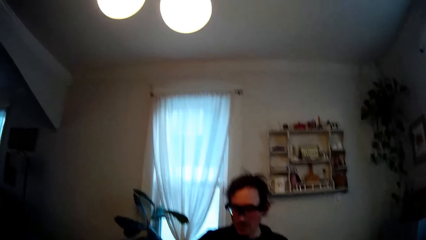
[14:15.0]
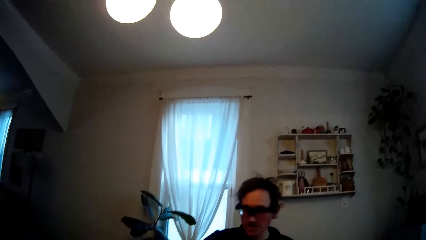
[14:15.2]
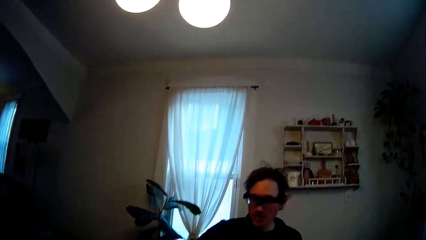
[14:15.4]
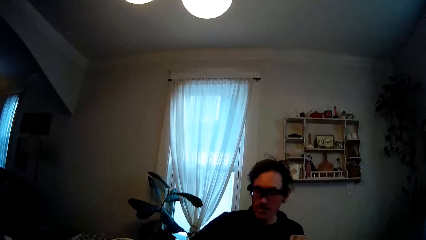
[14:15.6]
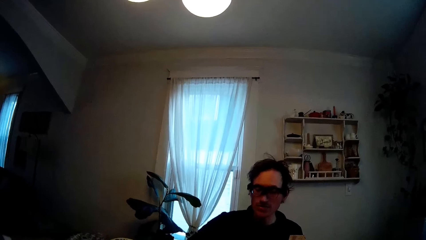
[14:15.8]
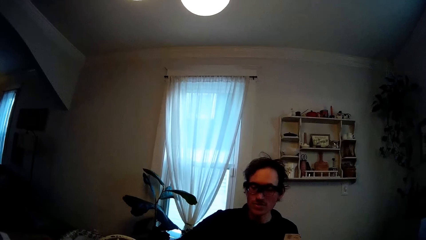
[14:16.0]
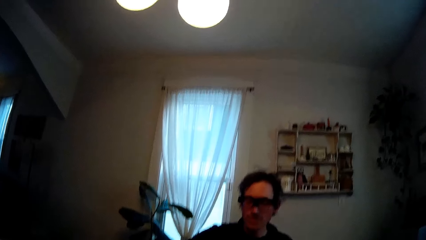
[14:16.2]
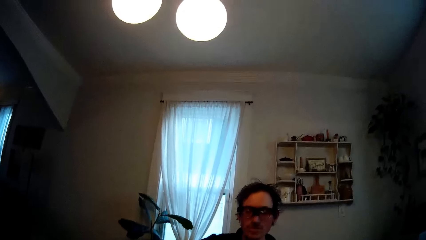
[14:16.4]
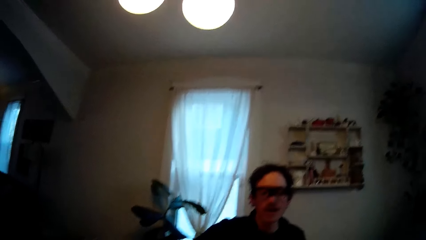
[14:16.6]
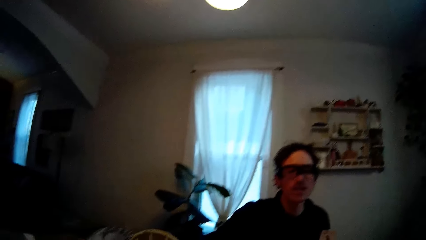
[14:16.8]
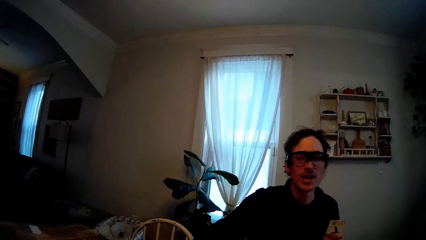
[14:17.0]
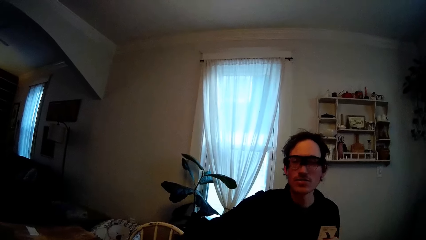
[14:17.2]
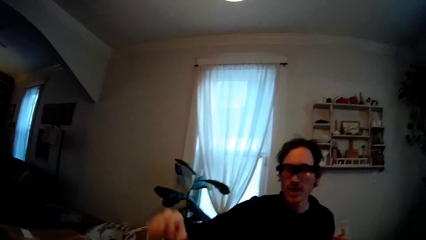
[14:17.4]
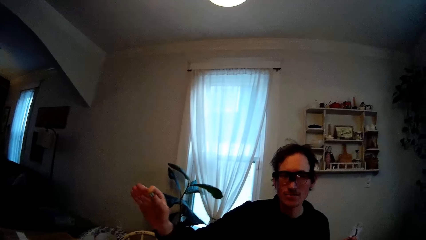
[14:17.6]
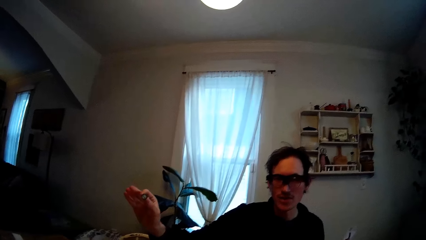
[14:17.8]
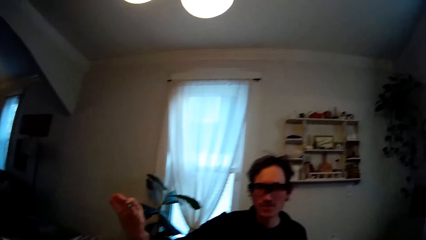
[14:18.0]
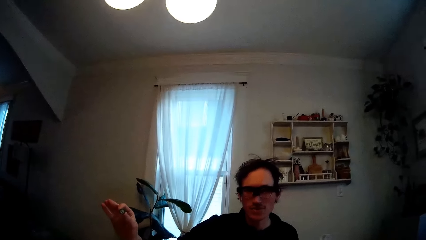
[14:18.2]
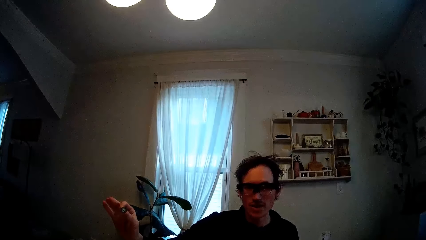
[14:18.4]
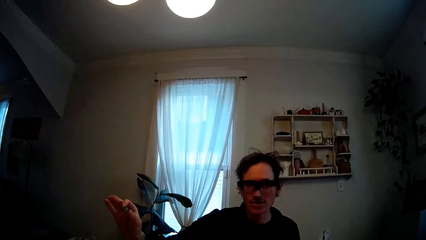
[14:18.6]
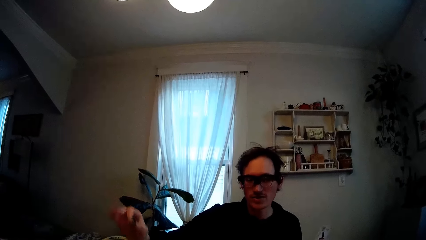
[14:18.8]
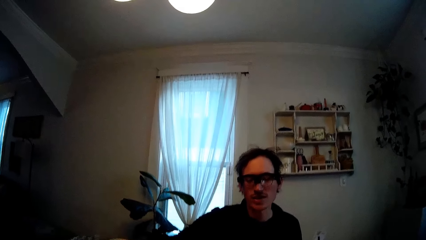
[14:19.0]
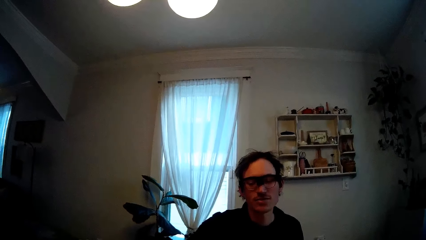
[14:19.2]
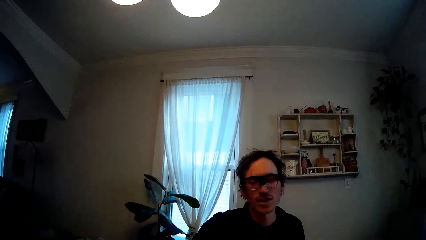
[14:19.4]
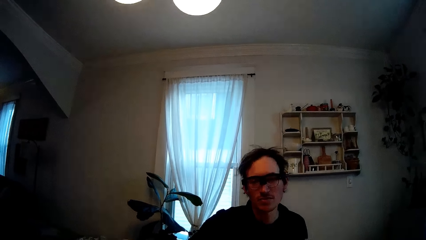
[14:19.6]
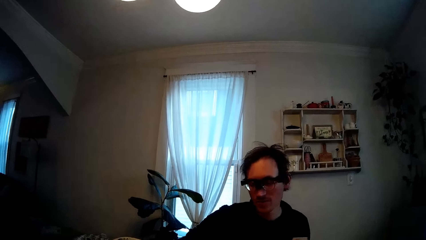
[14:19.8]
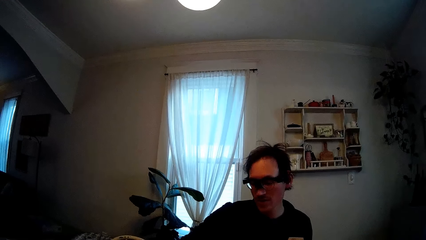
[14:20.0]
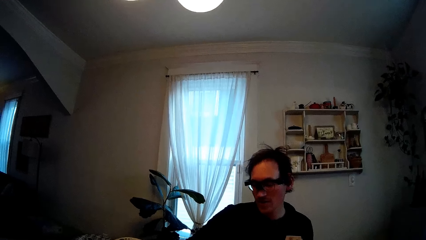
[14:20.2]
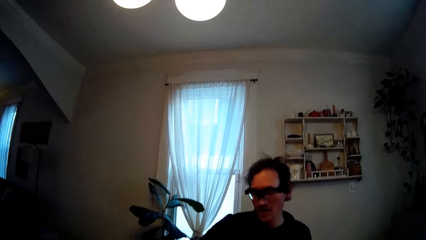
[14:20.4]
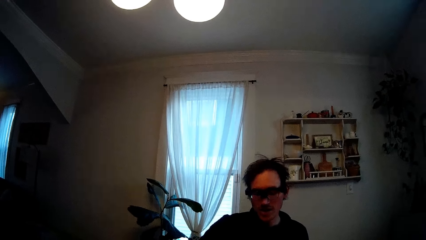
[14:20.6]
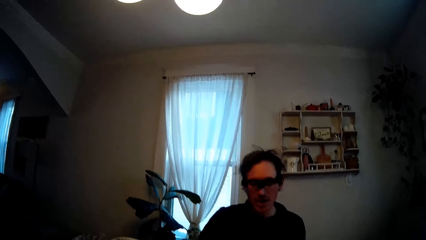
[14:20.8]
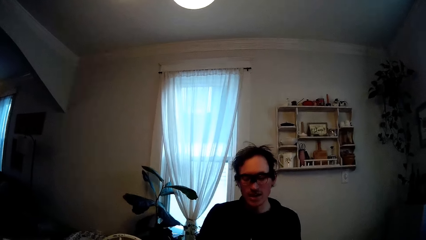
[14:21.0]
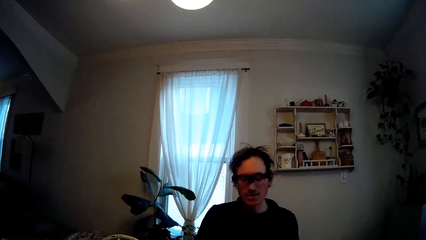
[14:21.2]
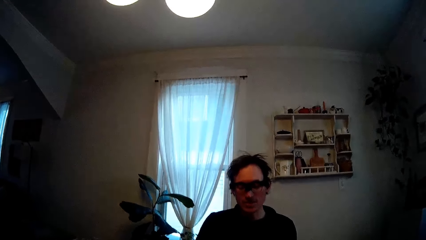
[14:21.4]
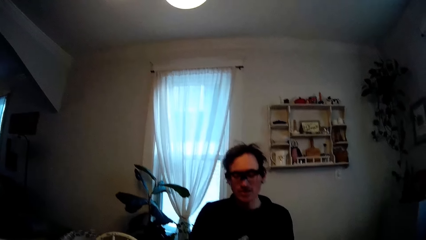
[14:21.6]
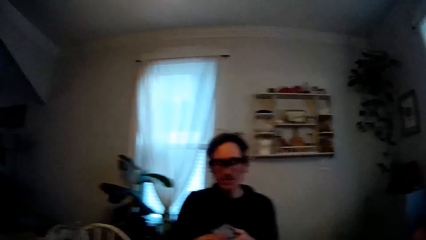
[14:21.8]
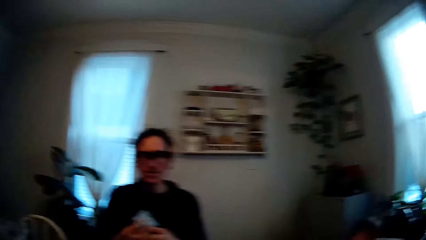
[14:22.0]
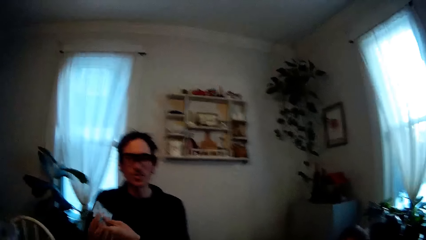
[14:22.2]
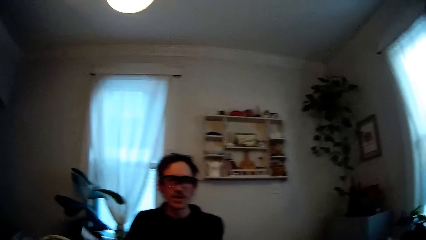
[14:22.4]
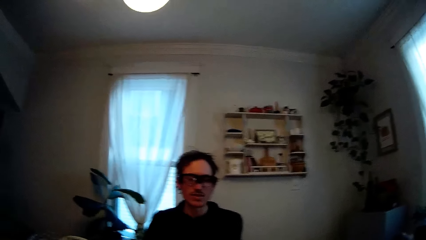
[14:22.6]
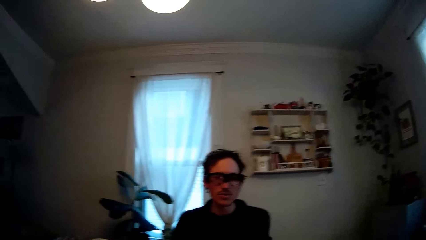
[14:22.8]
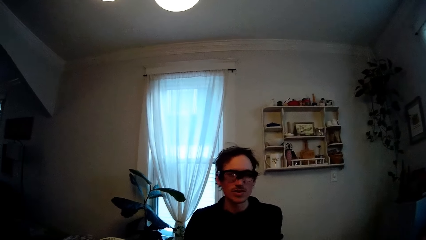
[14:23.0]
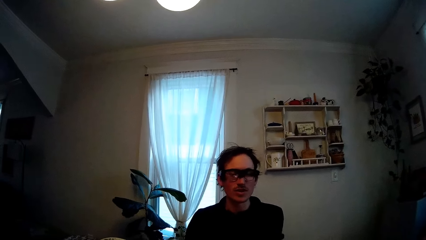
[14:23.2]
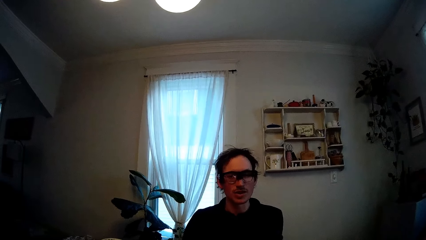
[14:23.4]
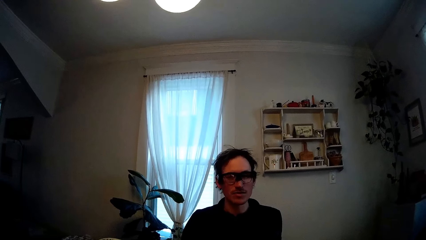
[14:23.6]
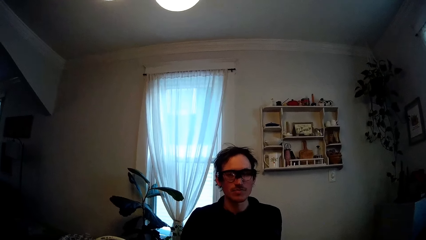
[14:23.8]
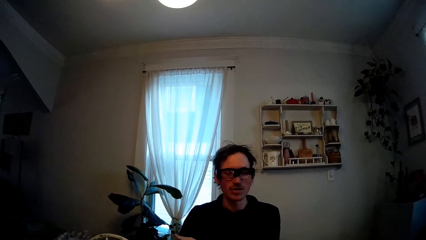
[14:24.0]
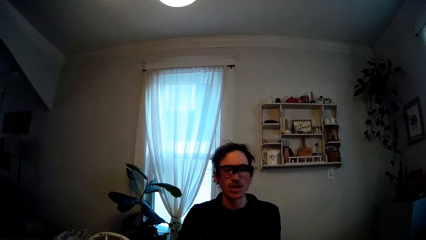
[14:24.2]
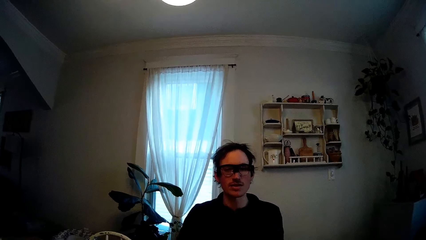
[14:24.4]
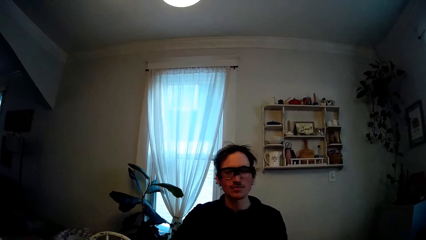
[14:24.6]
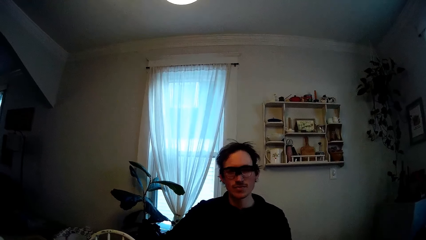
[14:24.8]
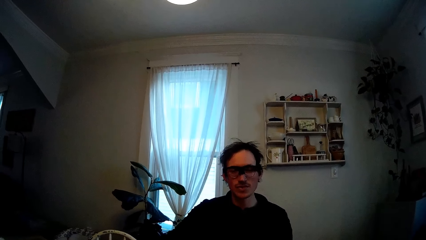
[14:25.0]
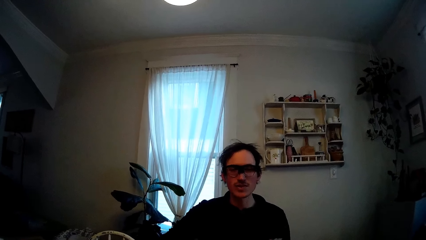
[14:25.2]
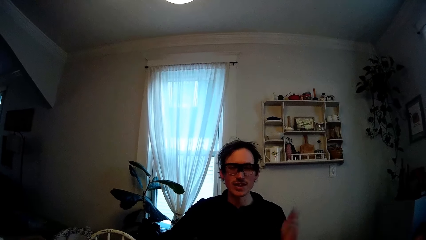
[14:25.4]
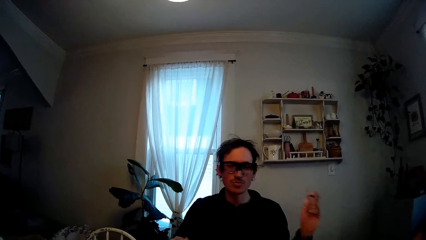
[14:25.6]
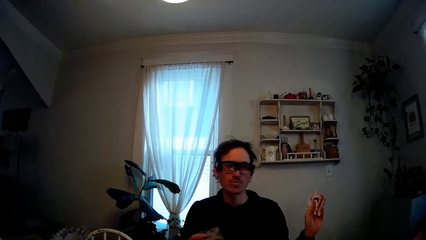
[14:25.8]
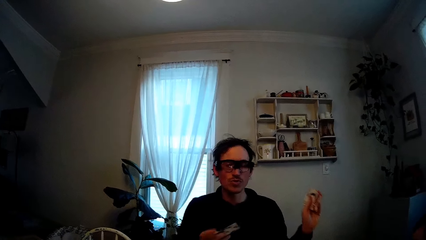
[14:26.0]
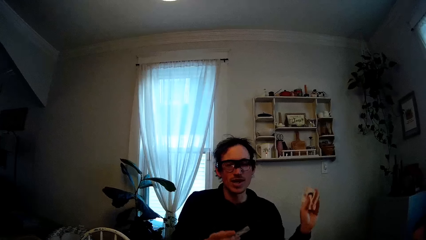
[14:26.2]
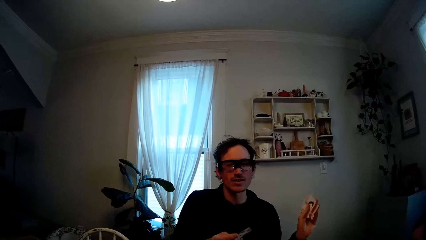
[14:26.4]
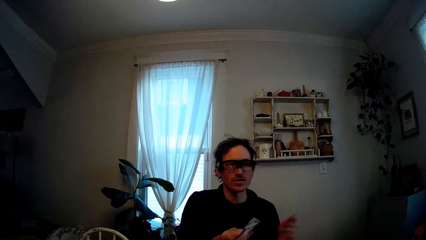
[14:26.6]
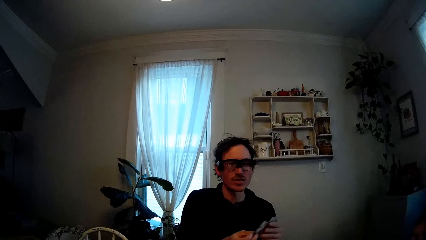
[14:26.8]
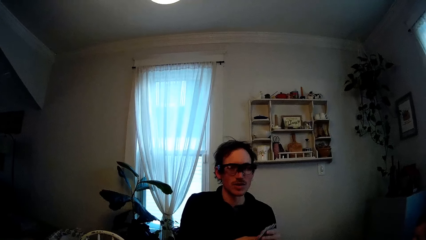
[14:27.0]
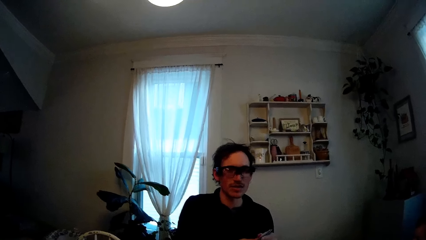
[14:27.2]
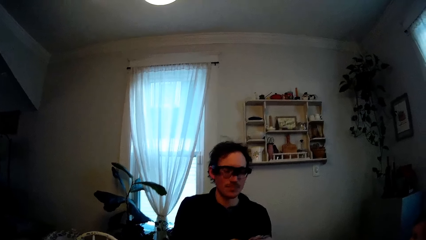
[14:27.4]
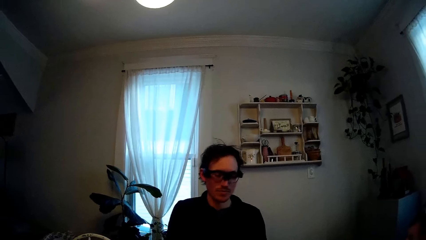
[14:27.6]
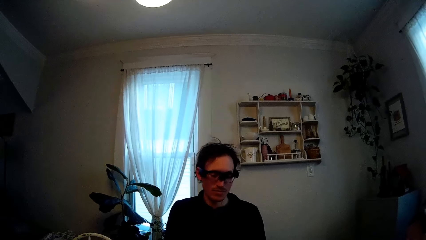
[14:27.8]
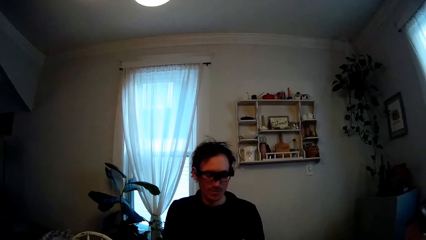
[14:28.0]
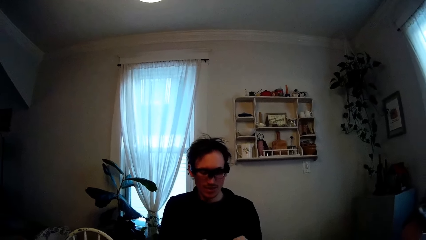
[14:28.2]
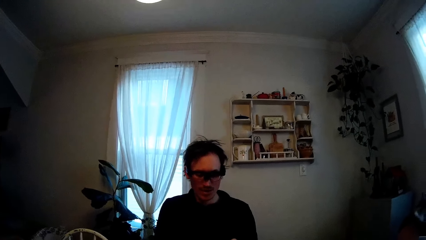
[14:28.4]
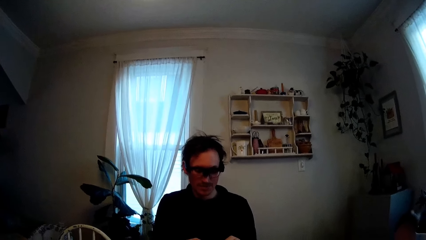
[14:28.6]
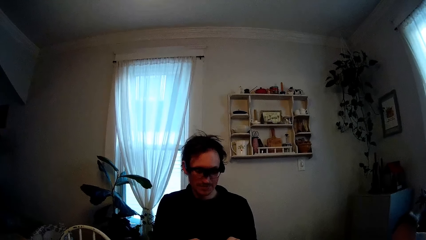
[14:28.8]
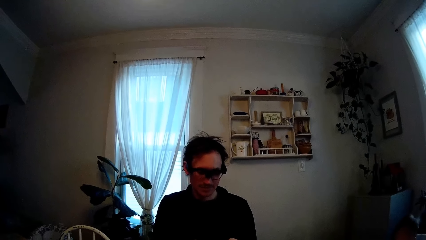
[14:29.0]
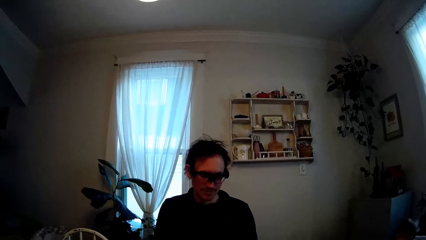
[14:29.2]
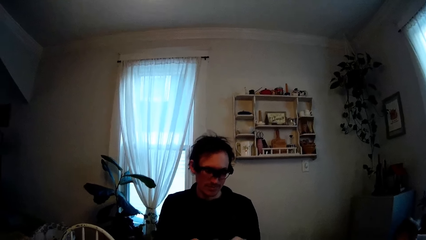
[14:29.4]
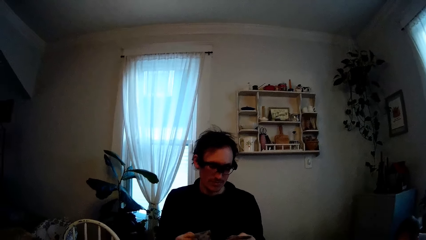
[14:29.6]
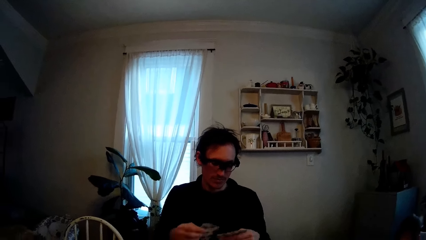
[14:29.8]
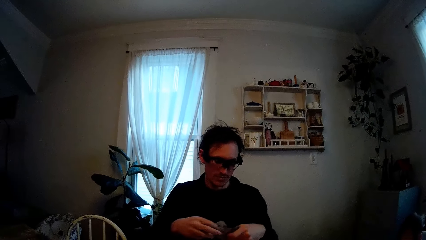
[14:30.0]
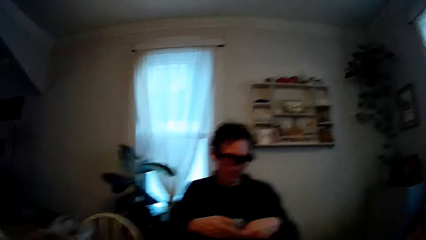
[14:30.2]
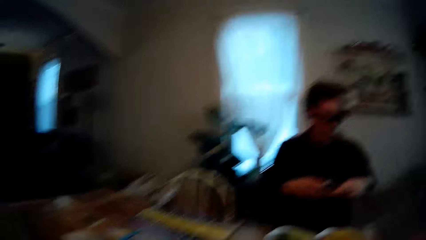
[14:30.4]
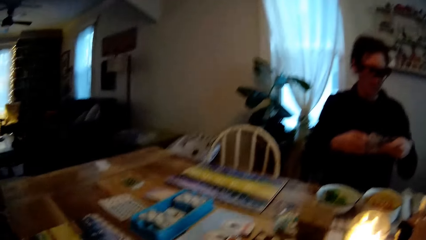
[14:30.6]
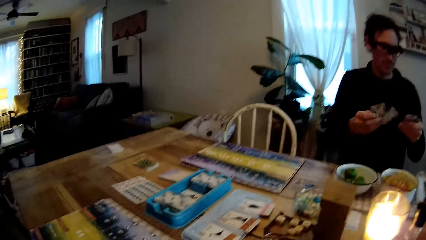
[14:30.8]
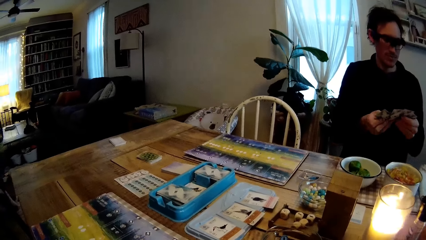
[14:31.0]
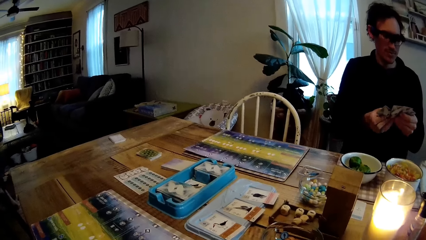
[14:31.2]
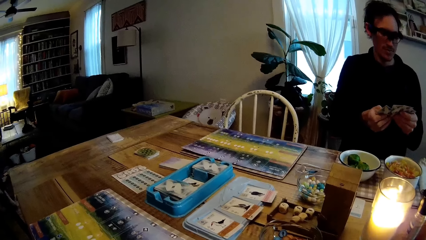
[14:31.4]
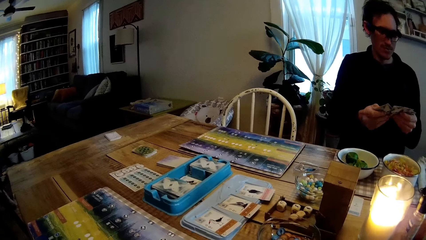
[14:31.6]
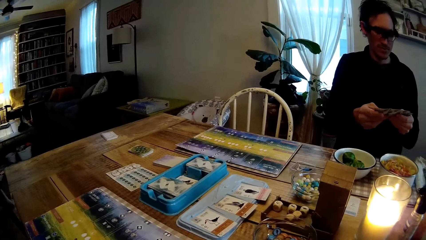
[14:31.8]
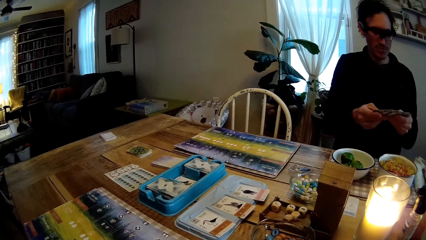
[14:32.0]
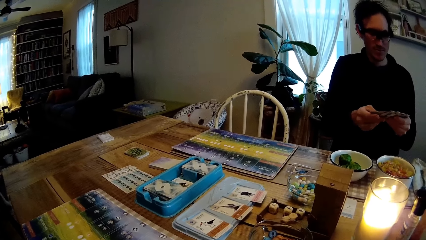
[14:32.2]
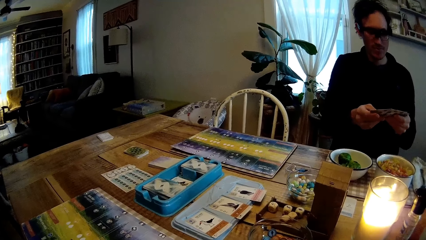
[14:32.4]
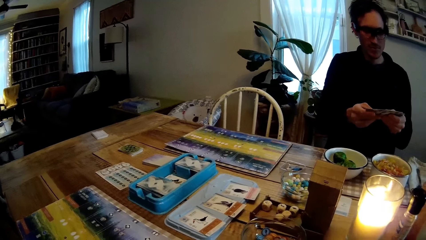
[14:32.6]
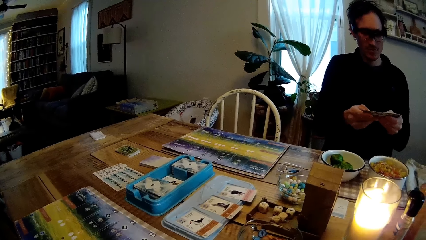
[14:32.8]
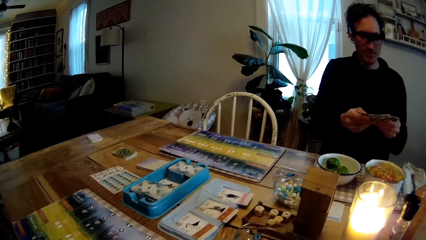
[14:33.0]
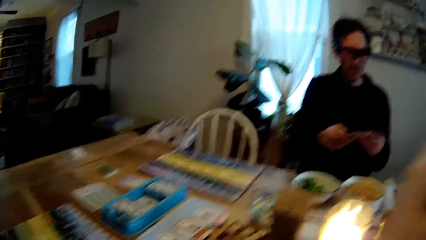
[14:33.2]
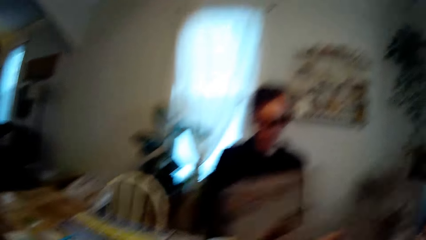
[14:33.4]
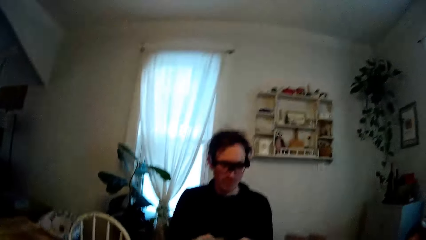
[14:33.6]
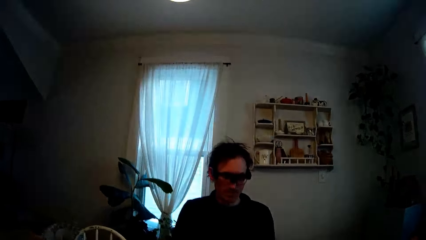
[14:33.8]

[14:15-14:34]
A man holds up a game coin with his right hand. The man holds up the playing cards in his left hand. The man adds a card in his right hand to the cards in his left hand. The man holds the playing cards with both hands.
